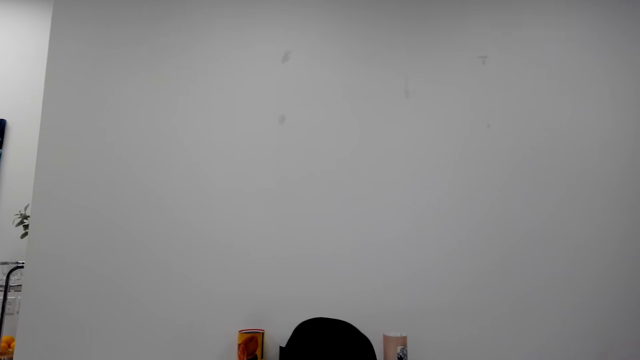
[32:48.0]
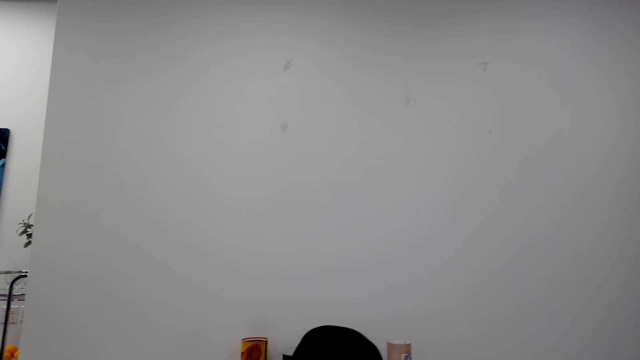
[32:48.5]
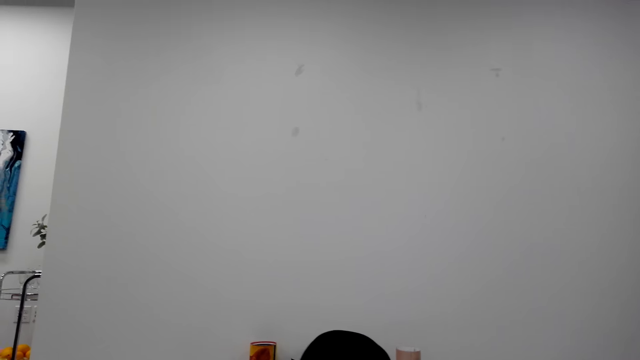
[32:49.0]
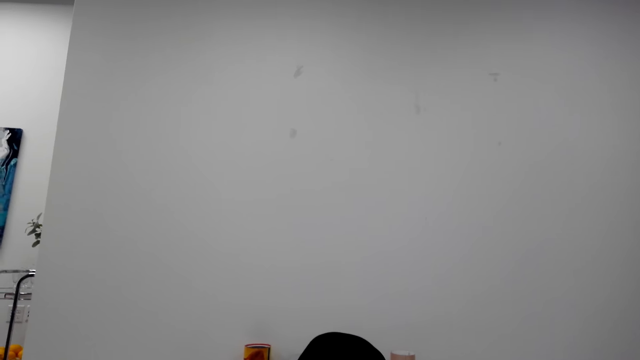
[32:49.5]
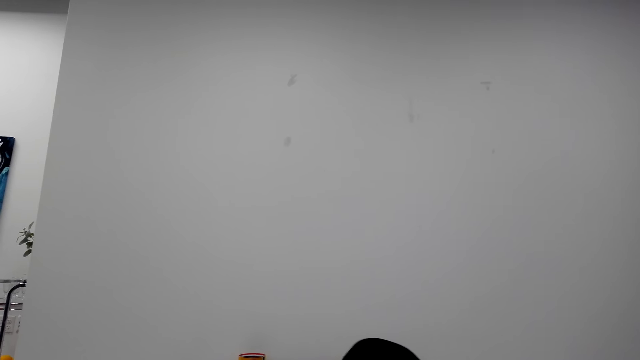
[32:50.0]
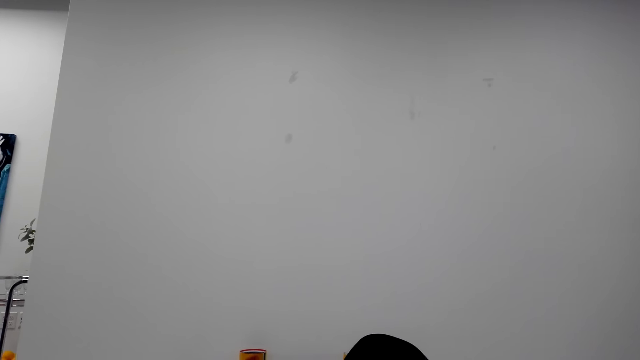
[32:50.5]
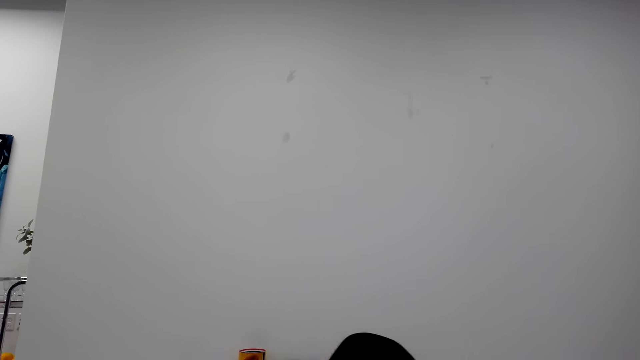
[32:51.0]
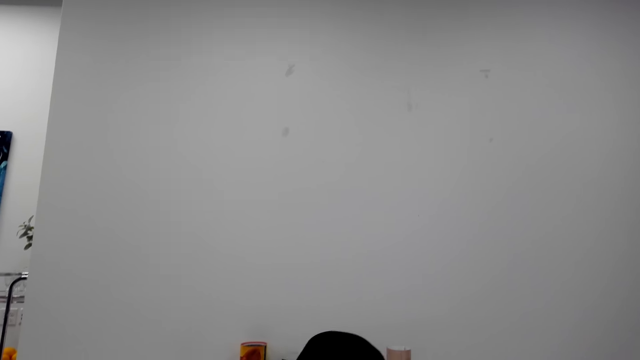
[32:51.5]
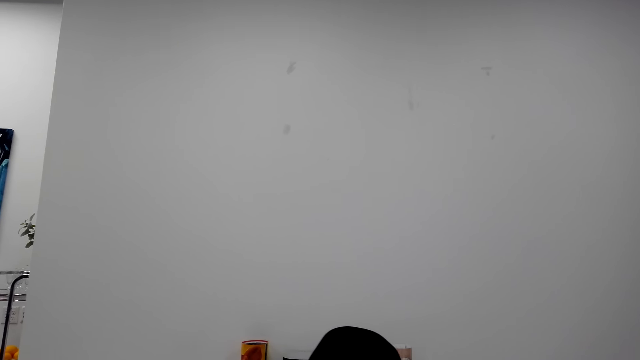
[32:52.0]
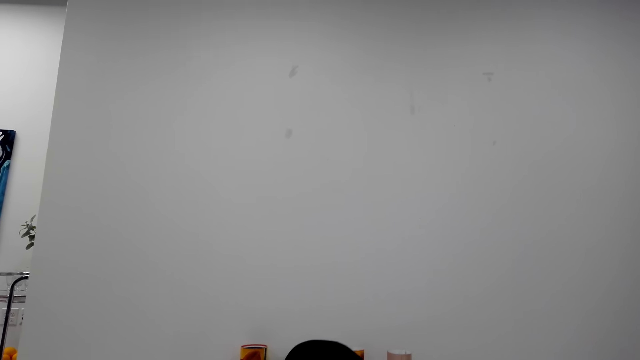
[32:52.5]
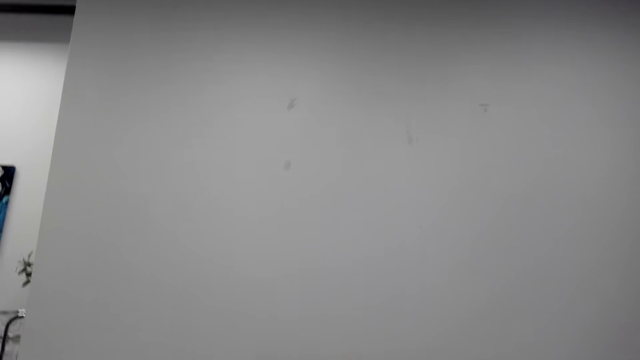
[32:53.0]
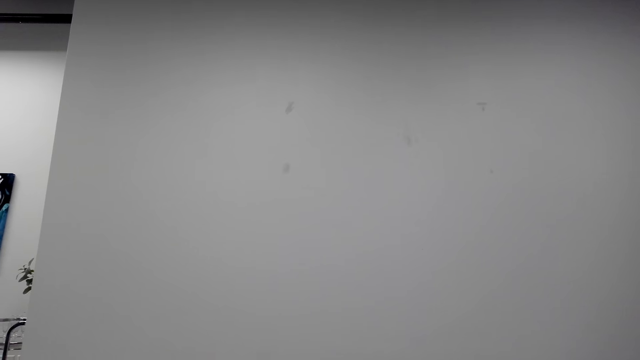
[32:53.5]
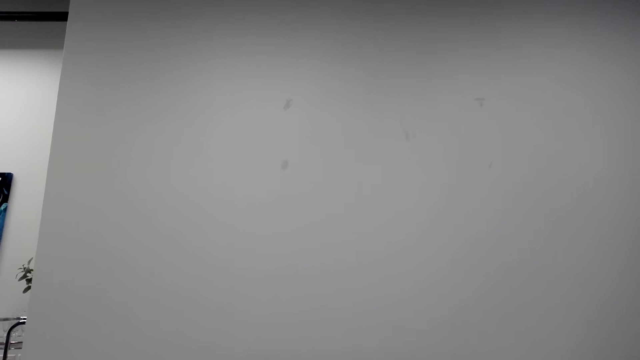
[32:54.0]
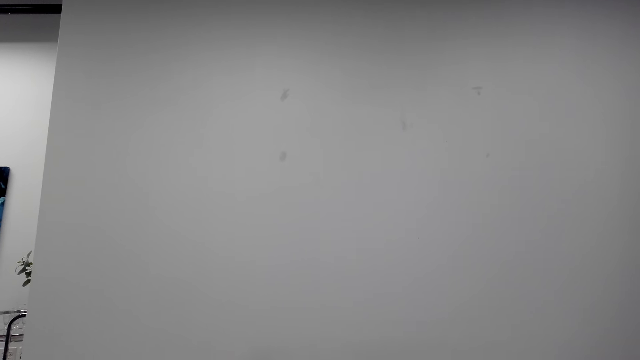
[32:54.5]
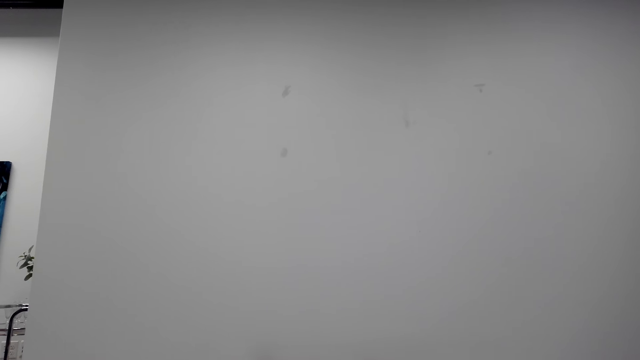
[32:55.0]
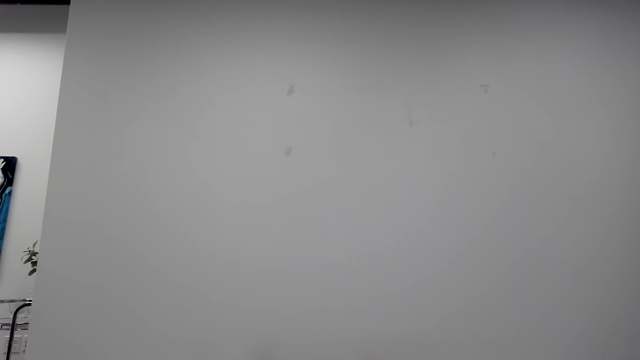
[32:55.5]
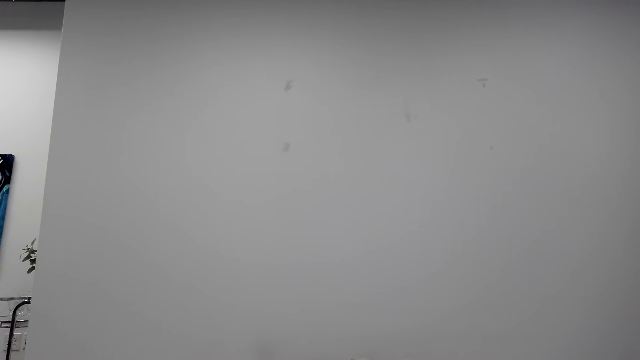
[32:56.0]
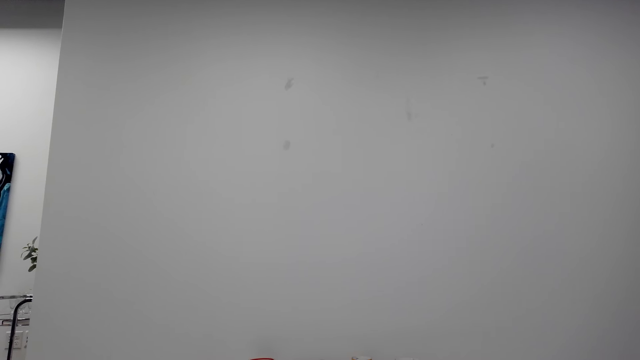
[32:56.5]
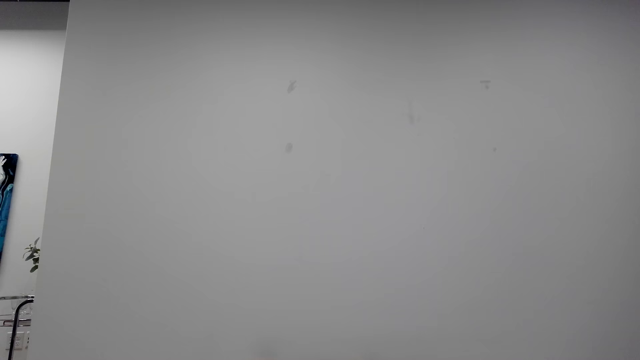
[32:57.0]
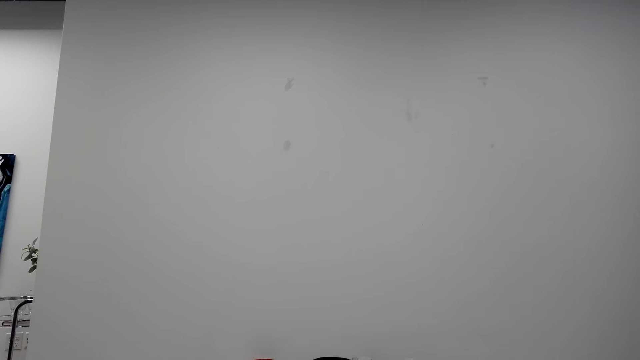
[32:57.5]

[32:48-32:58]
The camera wearer talks with the phone. They talk with the phone again.

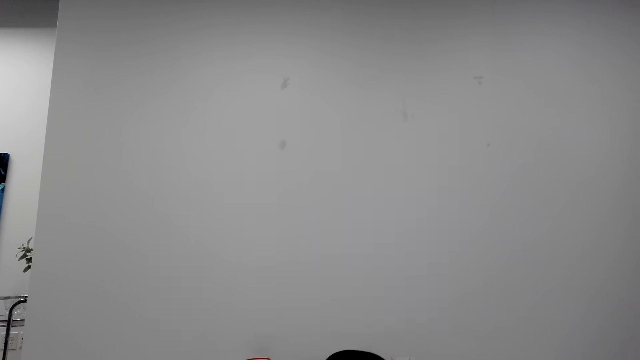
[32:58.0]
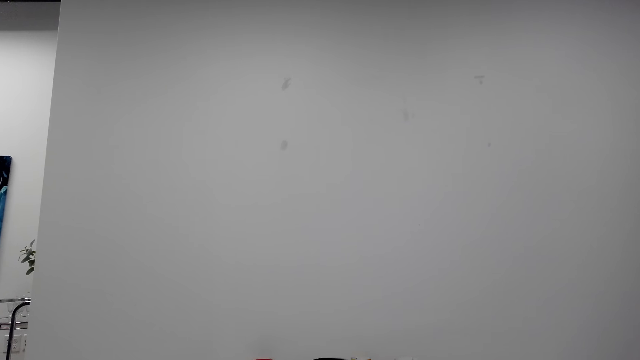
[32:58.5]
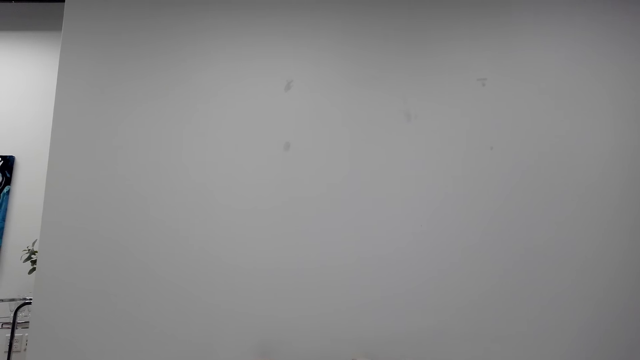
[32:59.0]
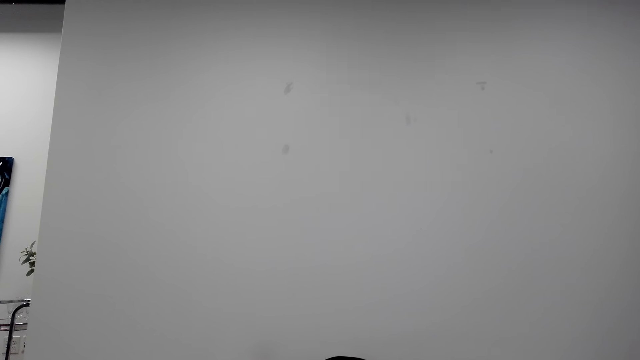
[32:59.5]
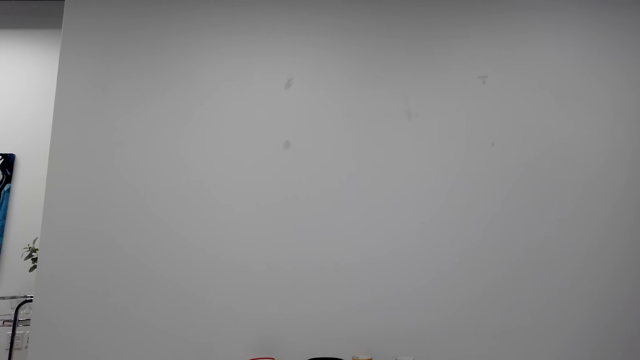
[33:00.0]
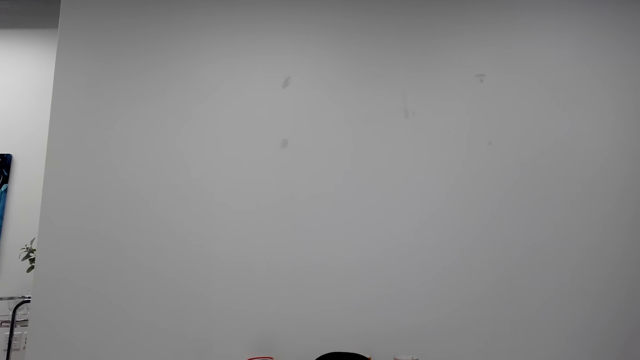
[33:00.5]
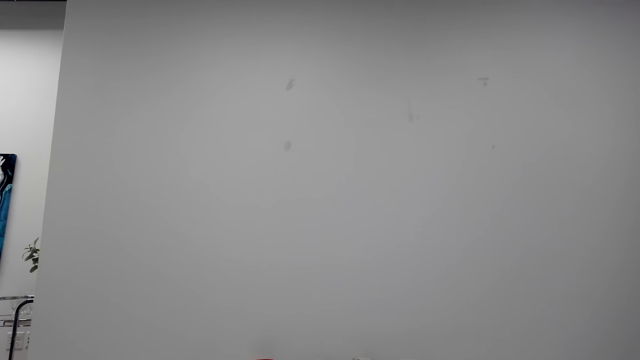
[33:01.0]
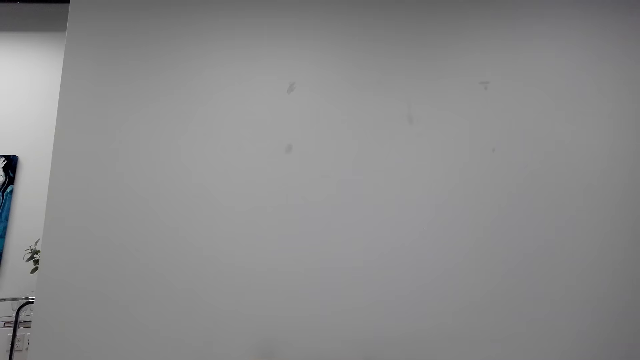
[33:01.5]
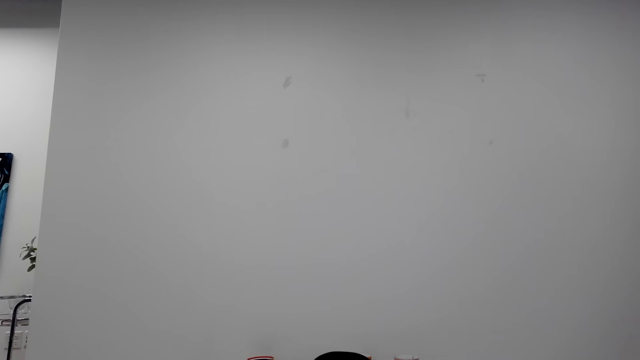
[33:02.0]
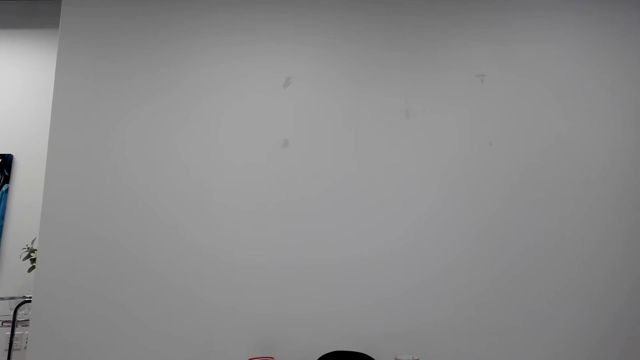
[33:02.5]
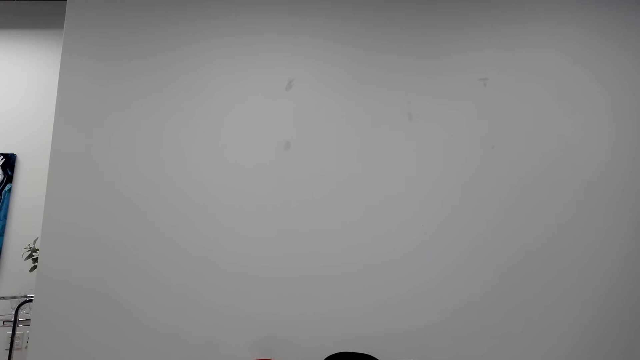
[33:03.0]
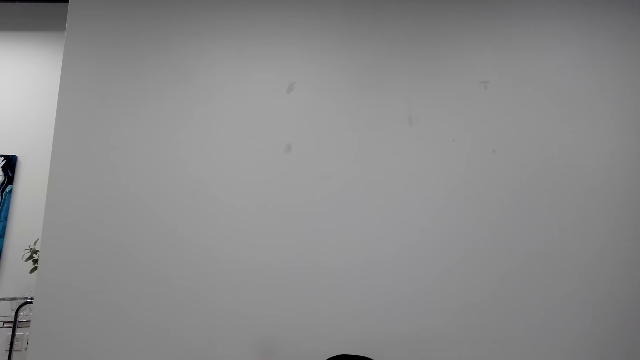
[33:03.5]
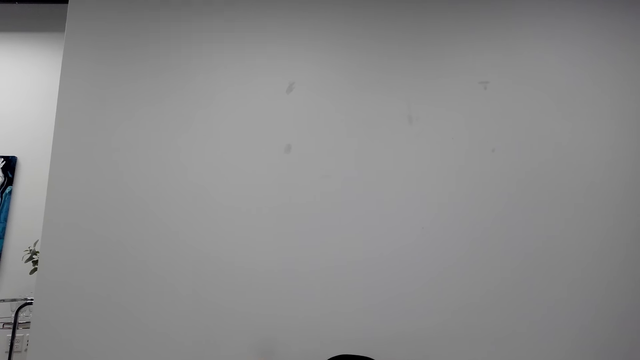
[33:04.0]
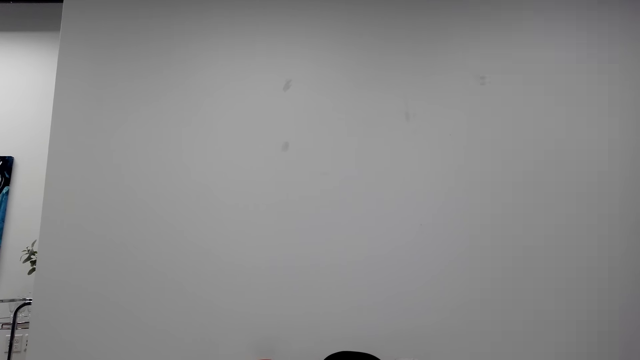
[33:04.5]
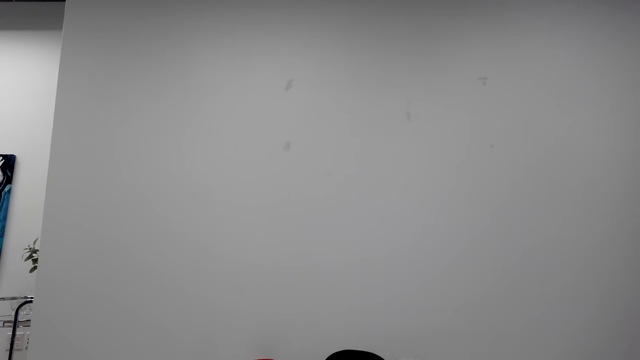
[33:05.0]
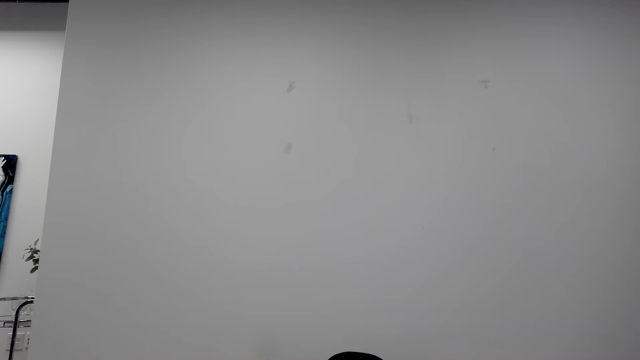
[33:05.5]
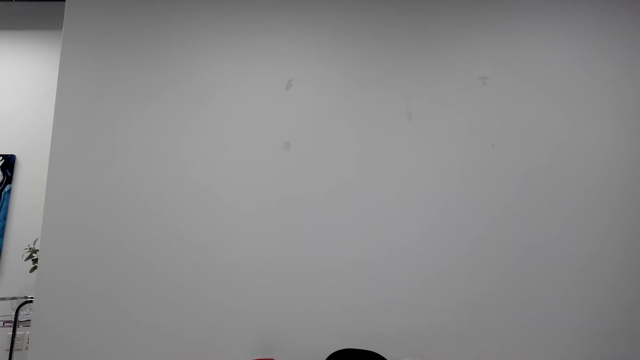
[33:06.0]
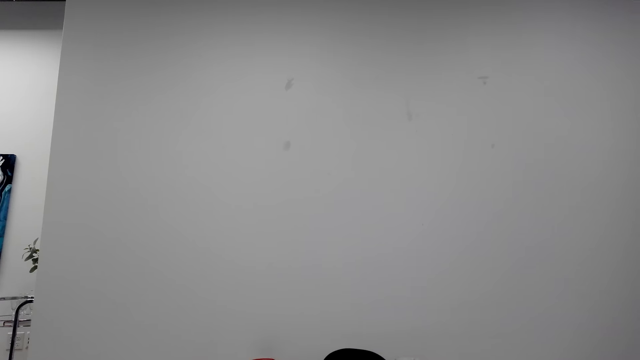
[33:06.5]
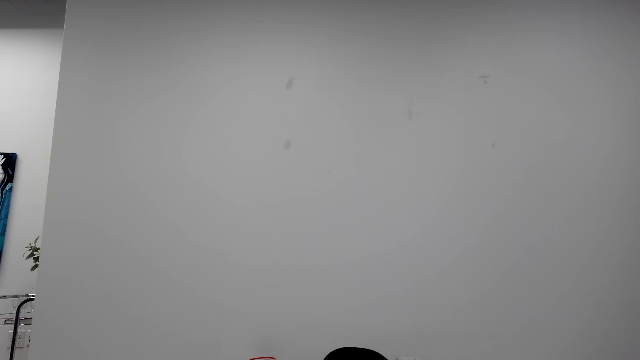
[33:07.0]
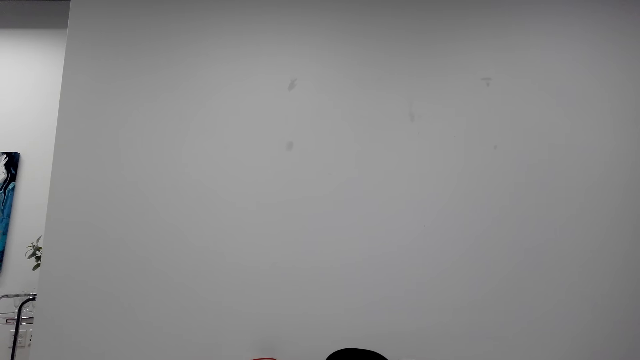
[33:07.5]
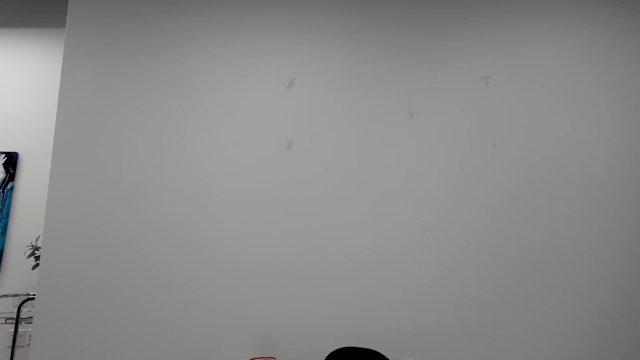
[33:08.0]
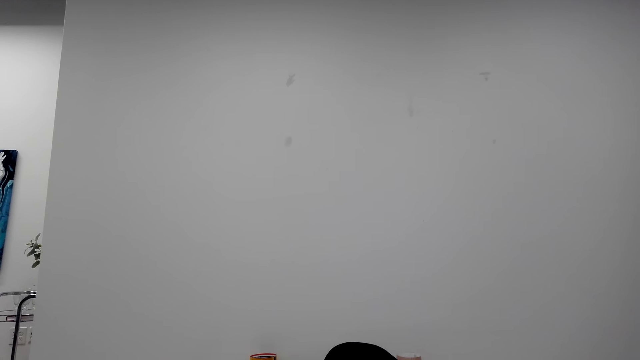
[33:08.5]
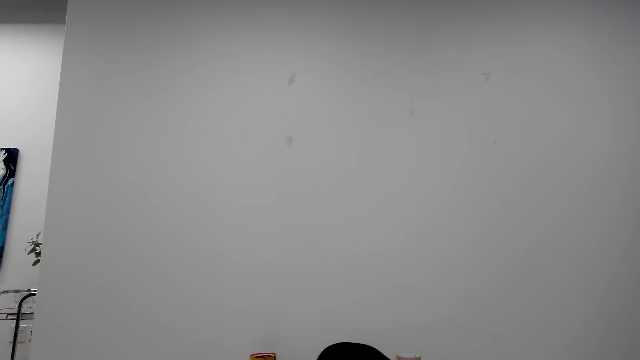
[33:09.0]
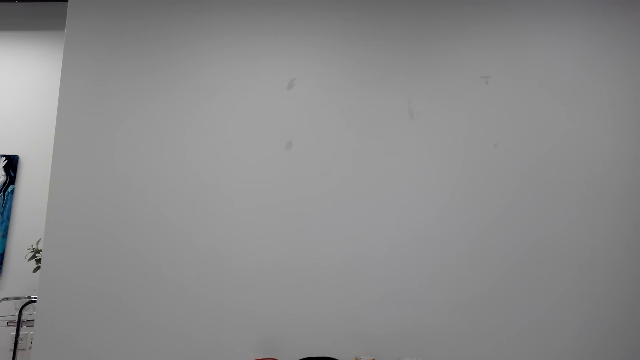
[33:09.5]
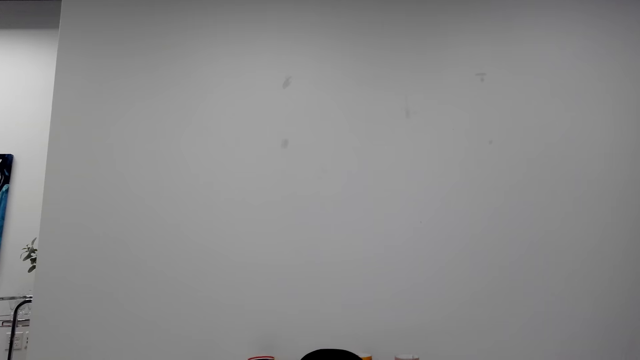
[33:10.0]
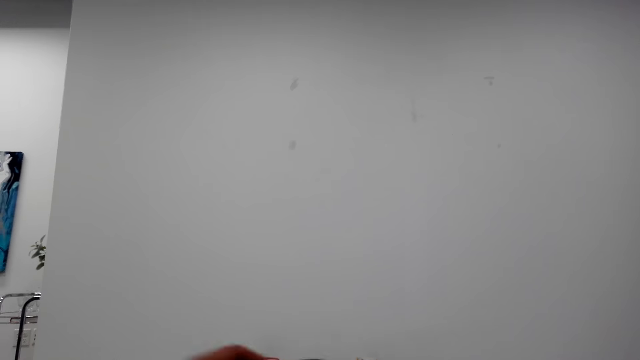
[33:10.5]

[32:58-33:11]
The camera wearer raises their knees. They talk with the phone.
